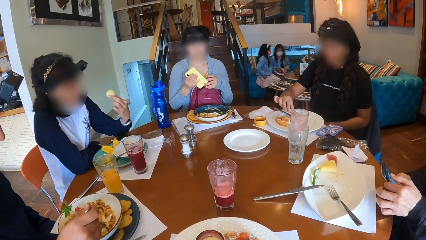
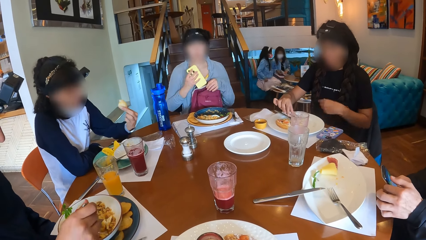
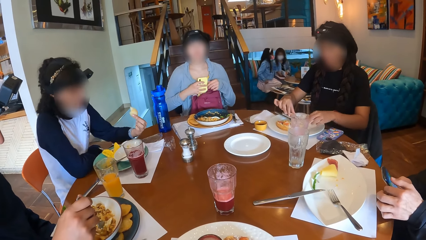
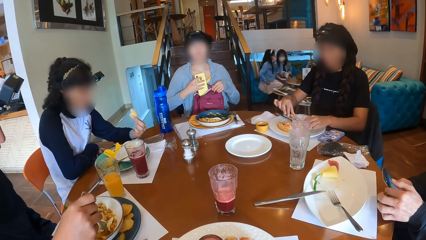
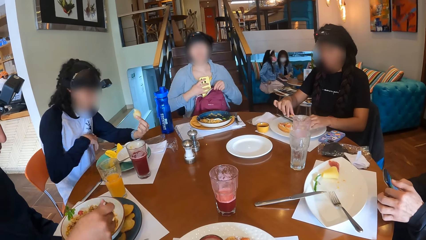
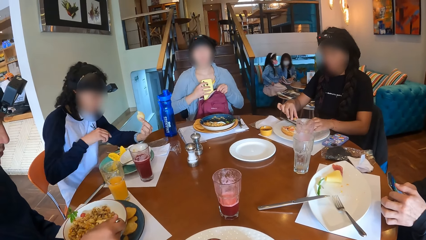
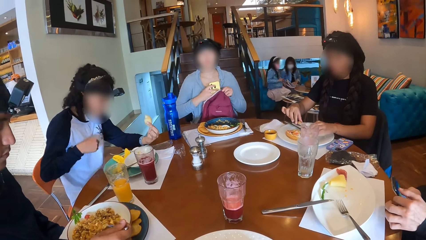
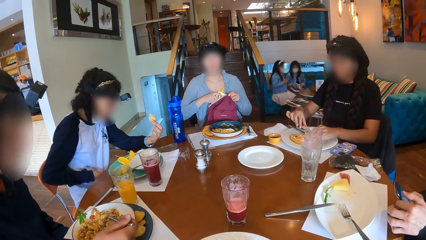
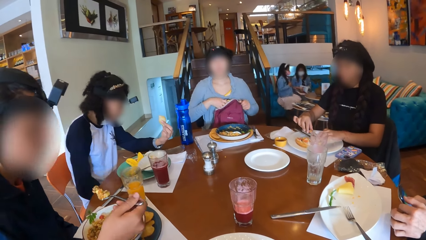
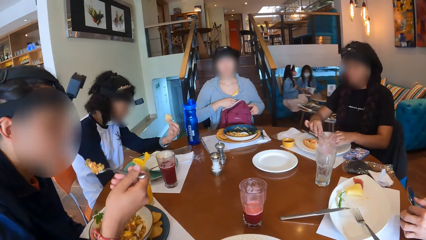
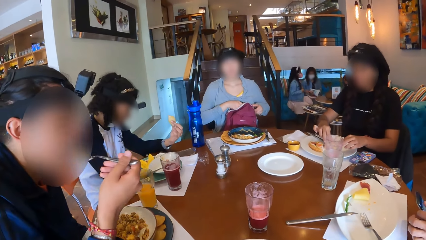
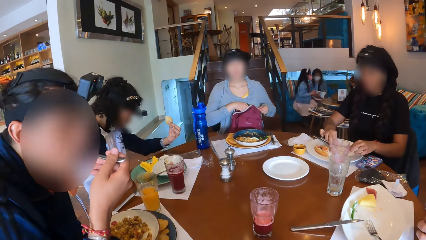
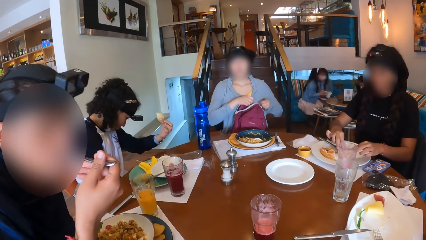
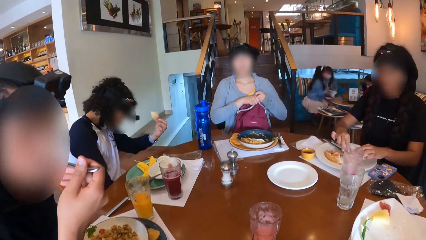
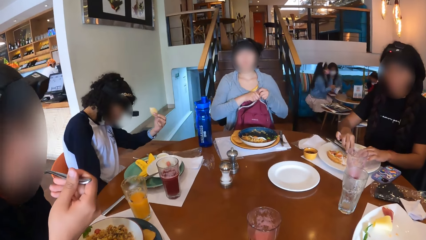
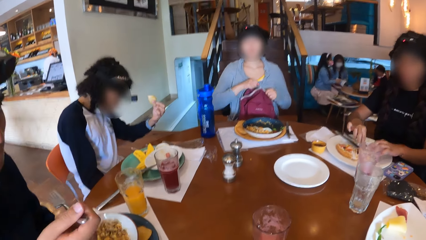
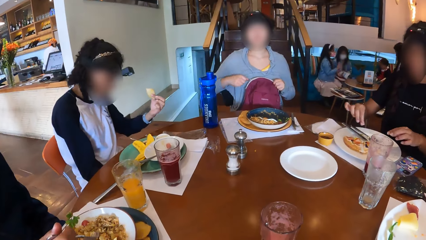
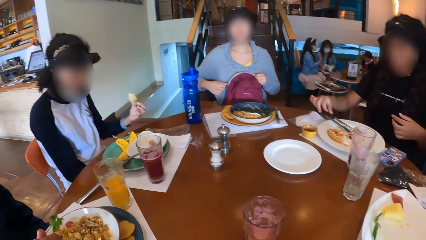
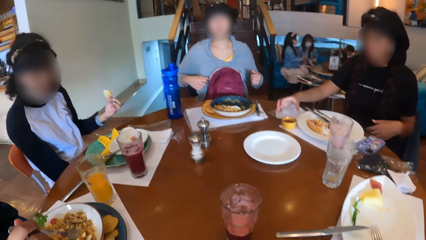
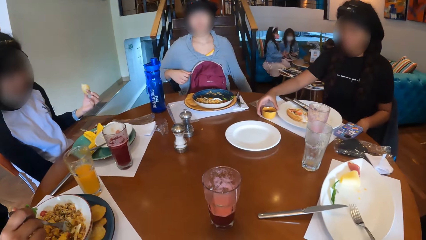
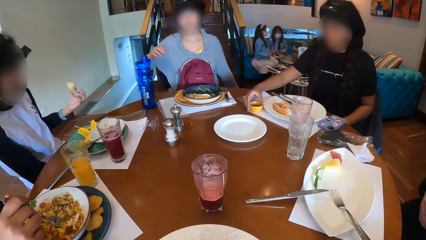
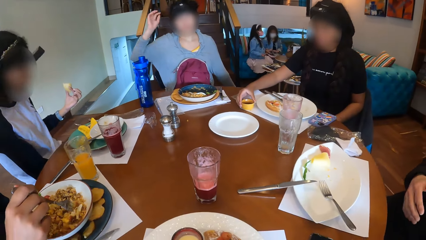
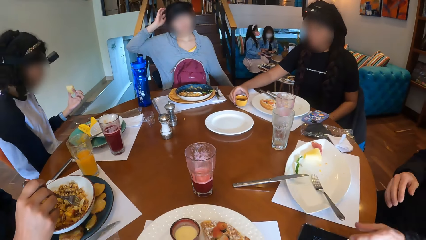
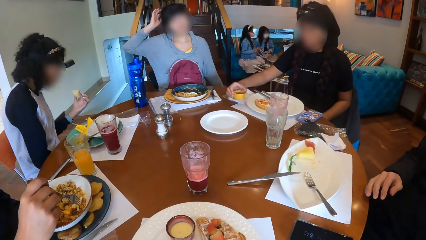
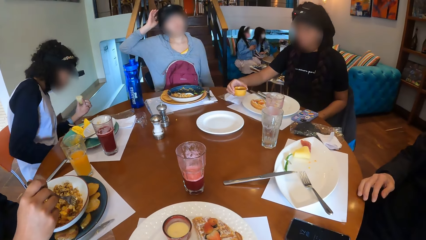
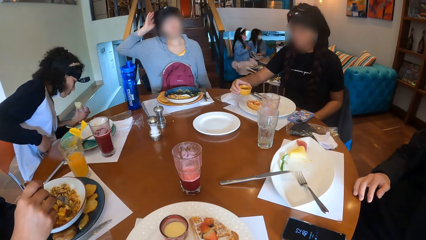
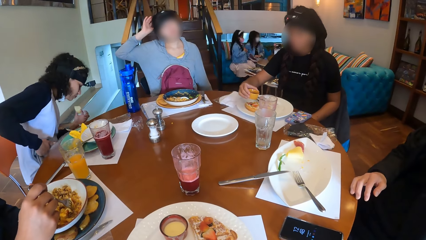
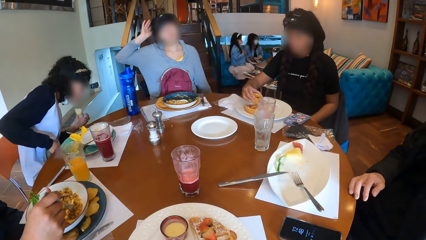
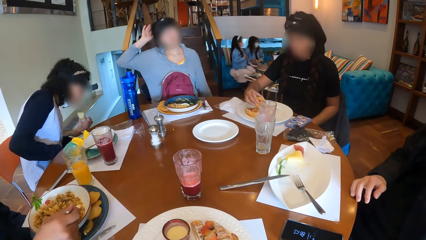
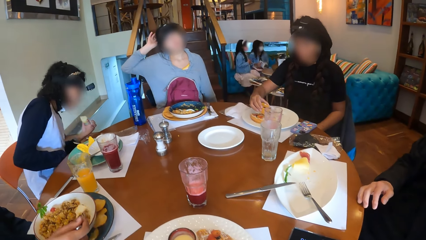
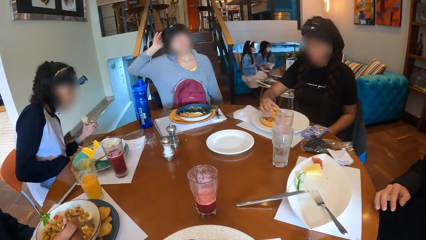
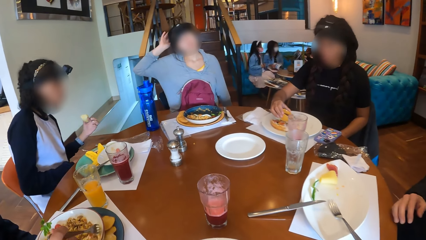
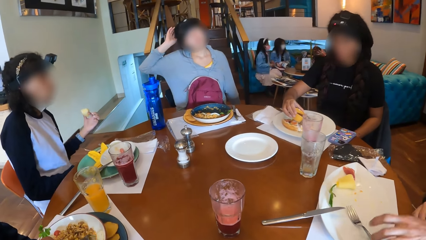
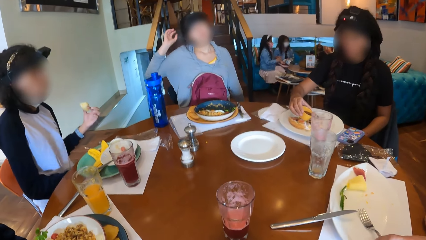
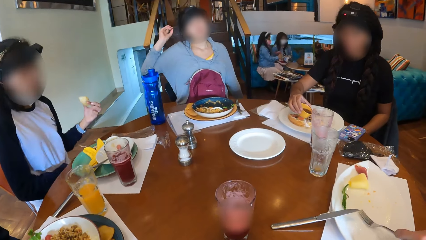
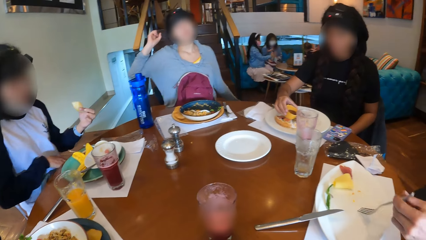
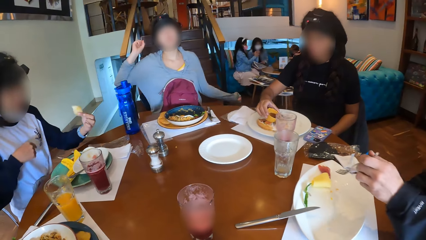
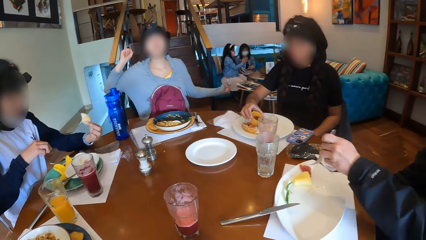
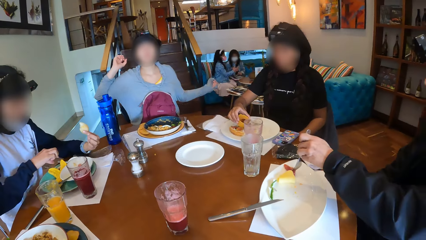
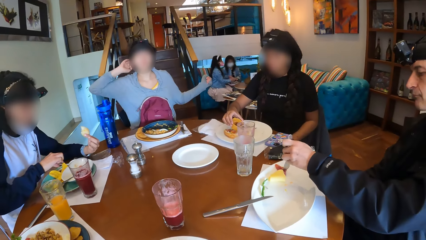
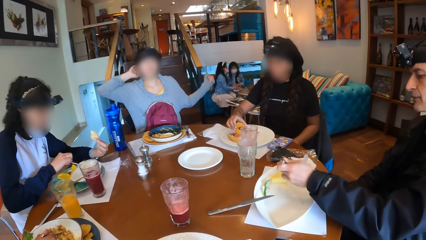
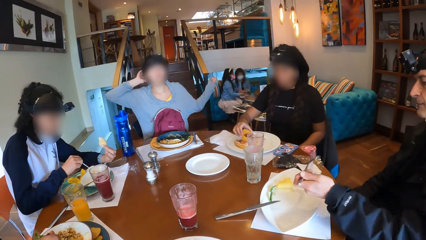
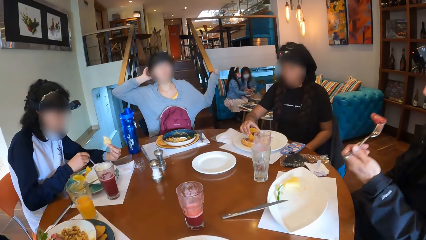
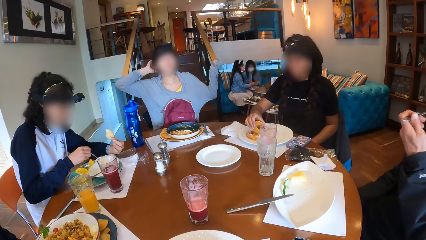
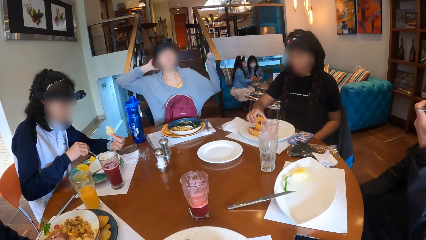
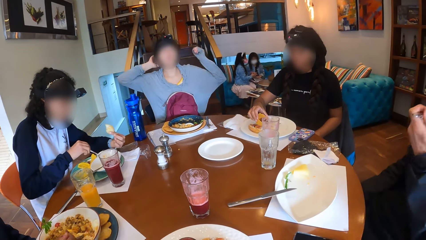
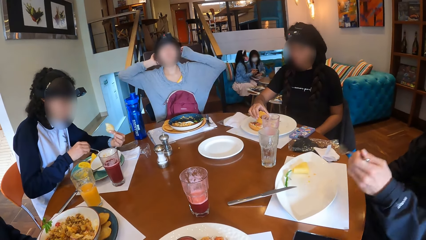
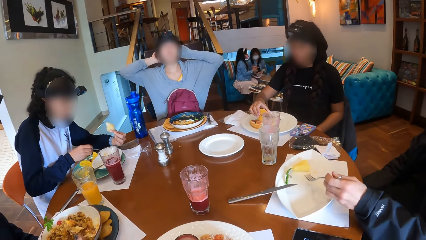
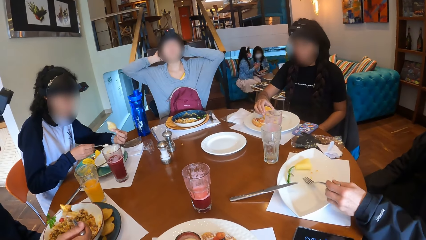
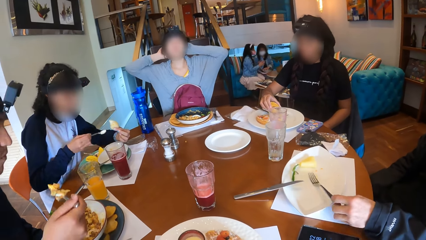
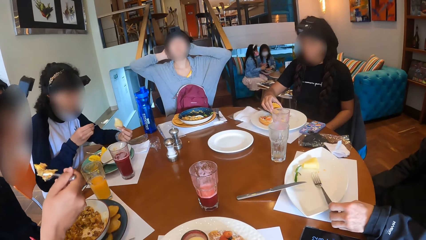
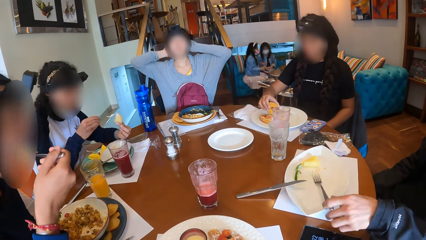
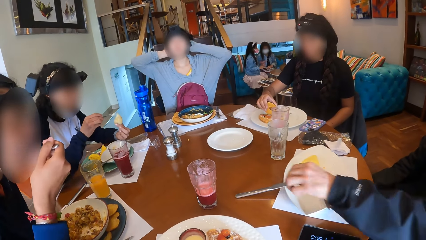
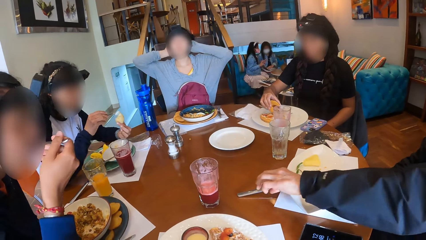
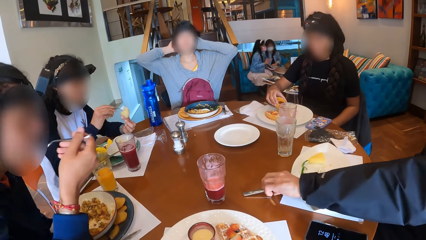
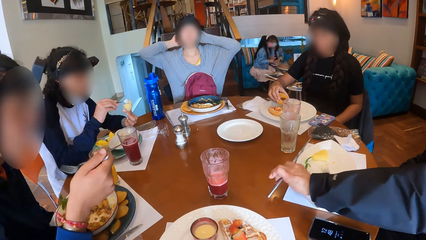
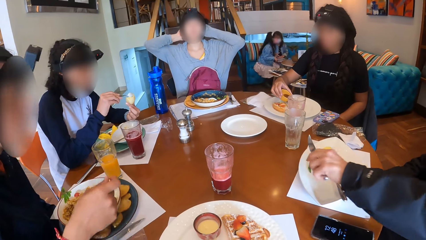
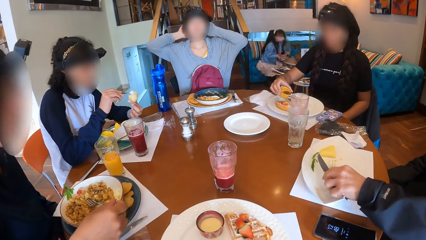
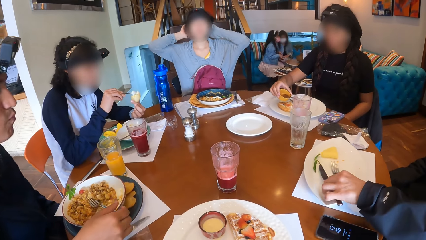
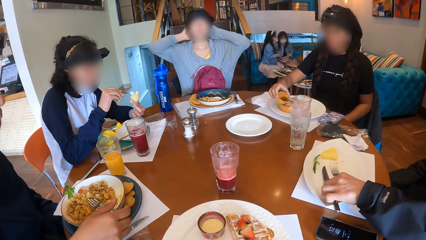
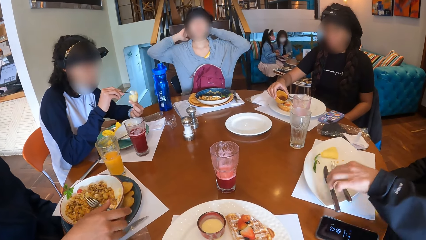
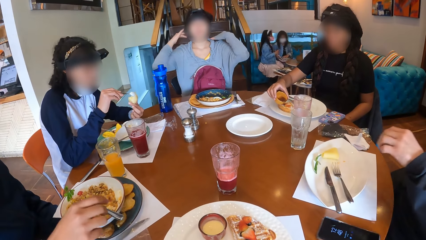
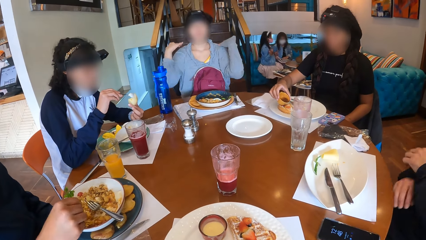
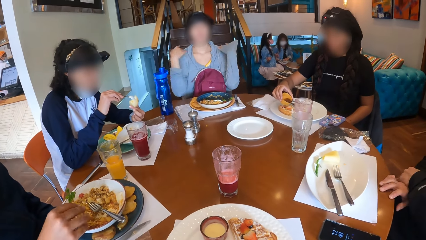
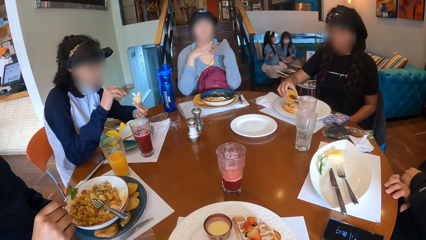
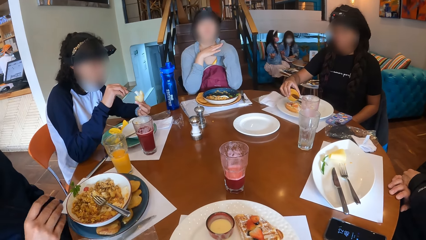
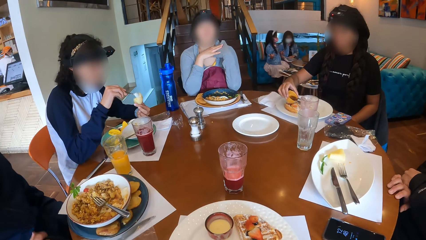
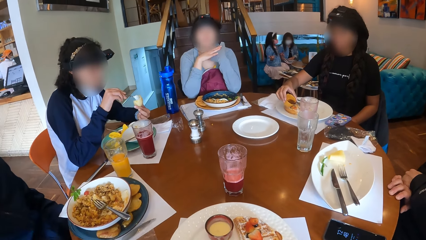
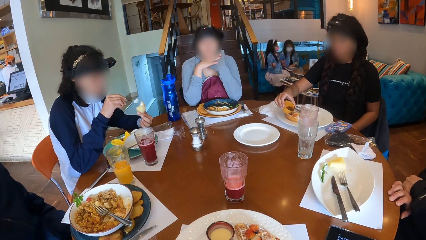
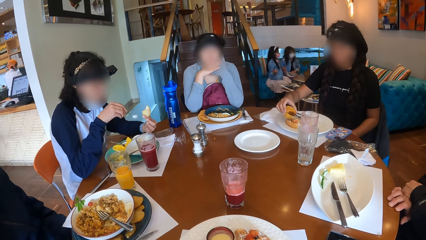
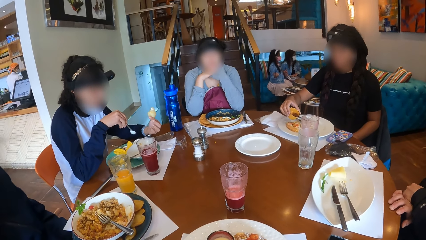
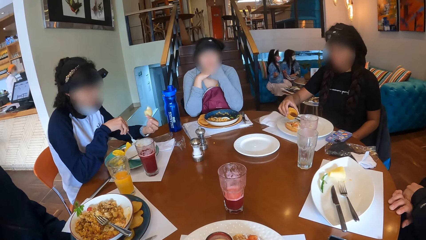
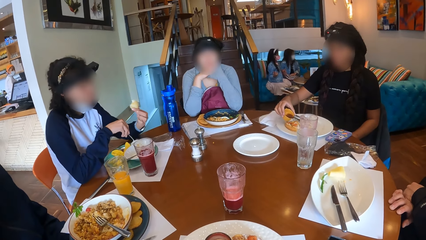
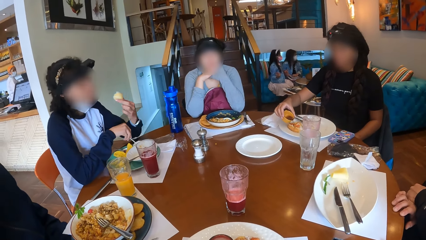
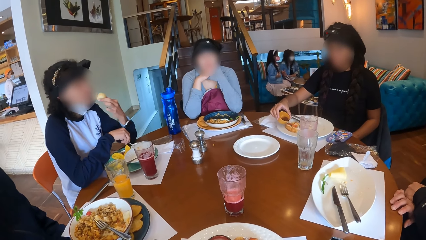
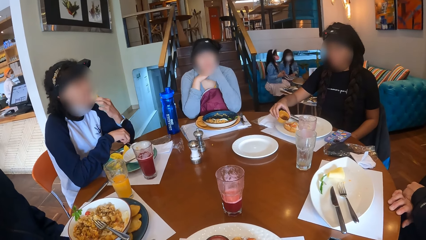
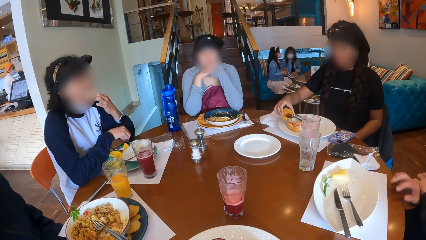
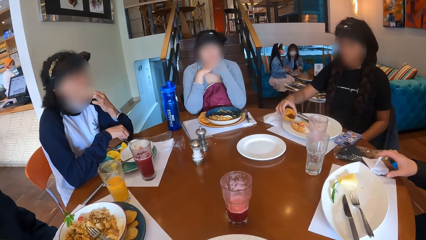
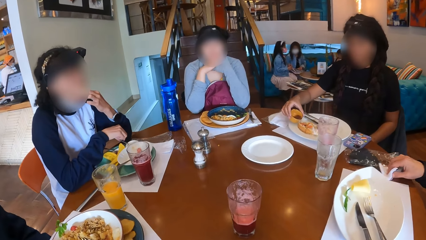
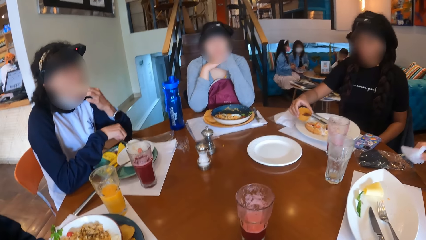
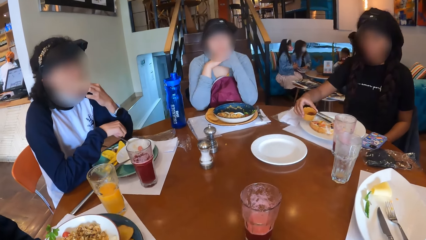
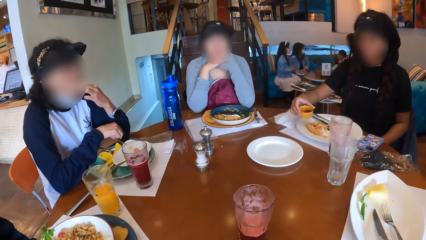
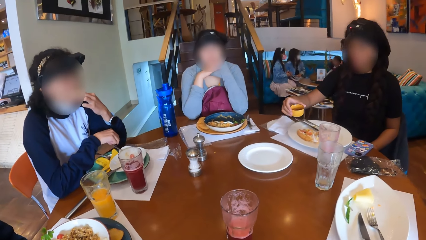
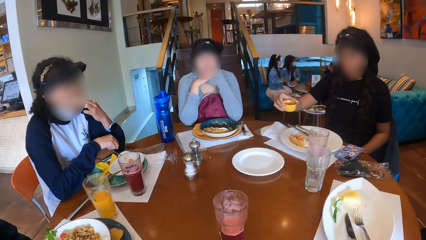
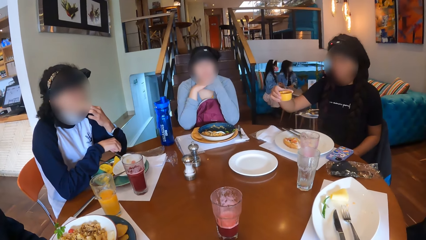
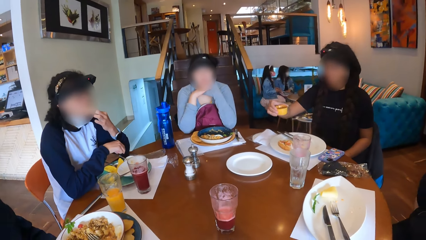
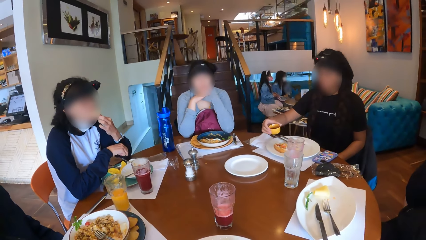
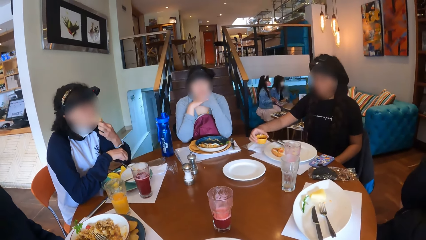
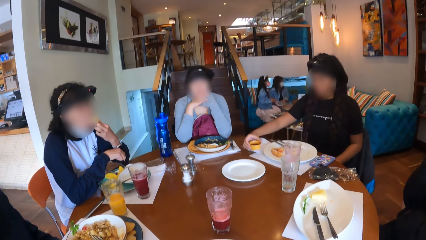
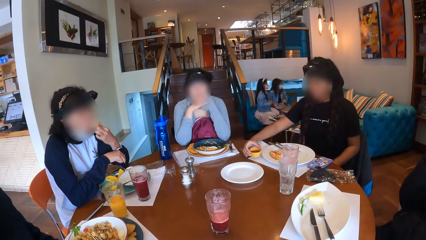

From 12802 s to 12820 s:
A woman drops the phone in her right hand into the bag. A man operates the phone in his hands with his left hand. Another man eats the food on the fork with his right hand. The first woman closes the bag on her lap with her hands and scratches her head with her right hand. Another woman lifts a bowl of sauce on a table mat with her right hand. A third woman lifts a jacket from under the table with her right hand. The second woman pours the sauce in the bowl in her right hand on the food on the plate. The first man eats the food on the plate with his left hand. The first woman scratches her head with her left hand. The third woman lifts sauce from the plate on the table with the spoon in her right hand. The second man eats the food on the plate with the fork in his right hand. The third woman pours the sauce on the spoon in her right hand on the potato in her left hand. The first man lifts the knife on the table with his left hand and drops the knife in his left hand on the plate. The first woman rests her hands on the table. The third woman drops the spoon in her right hand into the plate on the table and eats the potato in her left hand. The first man lifts the paper towel on the table with his right hand.
